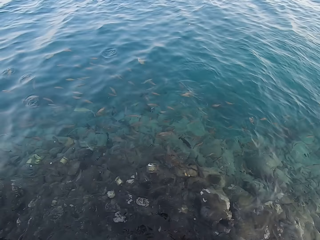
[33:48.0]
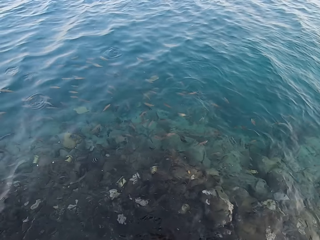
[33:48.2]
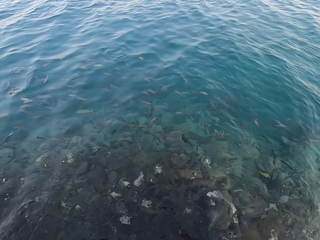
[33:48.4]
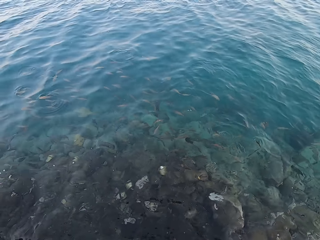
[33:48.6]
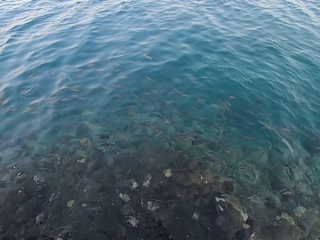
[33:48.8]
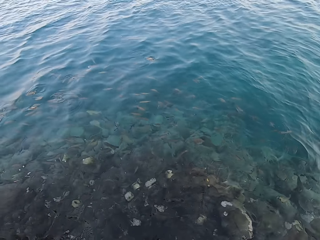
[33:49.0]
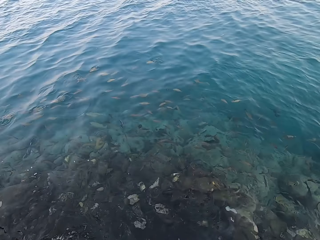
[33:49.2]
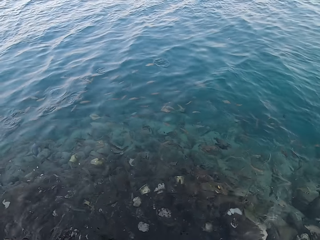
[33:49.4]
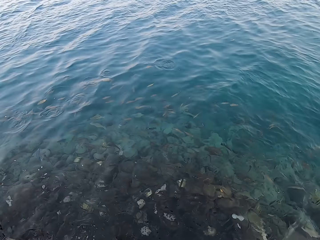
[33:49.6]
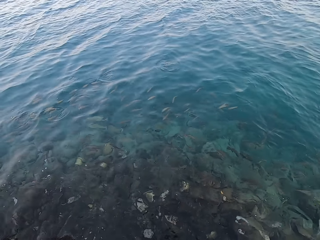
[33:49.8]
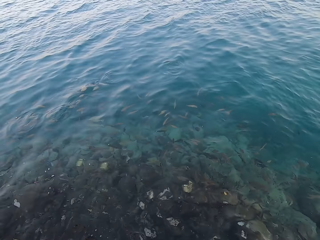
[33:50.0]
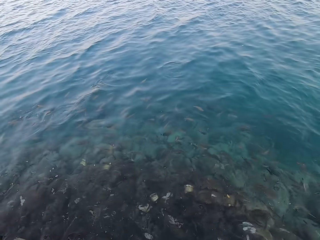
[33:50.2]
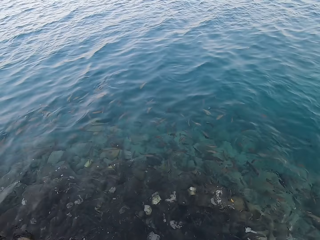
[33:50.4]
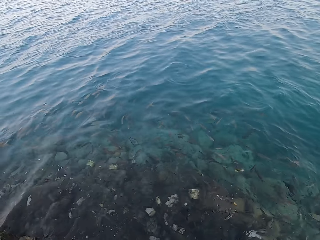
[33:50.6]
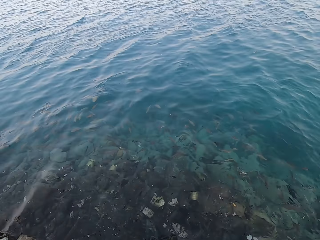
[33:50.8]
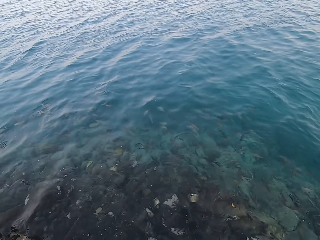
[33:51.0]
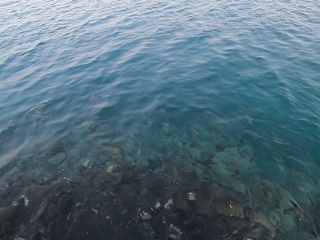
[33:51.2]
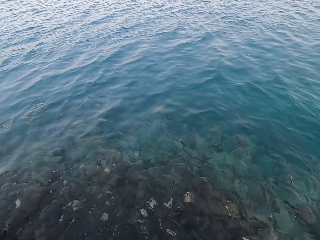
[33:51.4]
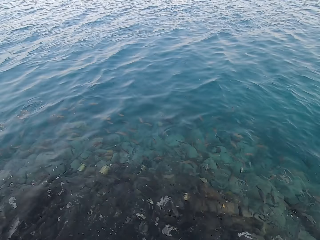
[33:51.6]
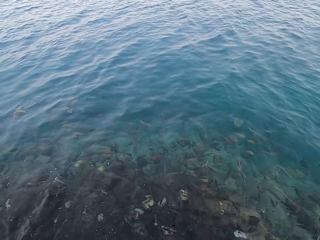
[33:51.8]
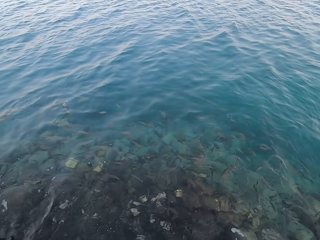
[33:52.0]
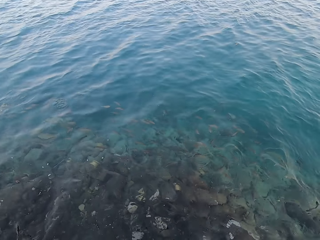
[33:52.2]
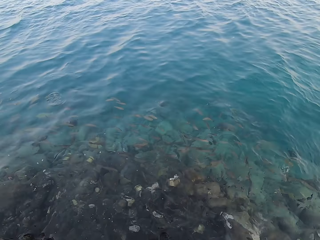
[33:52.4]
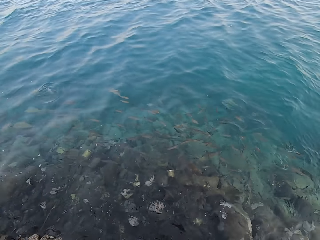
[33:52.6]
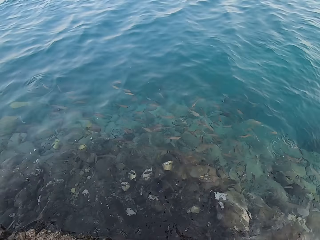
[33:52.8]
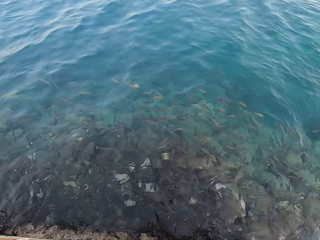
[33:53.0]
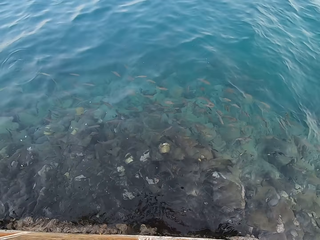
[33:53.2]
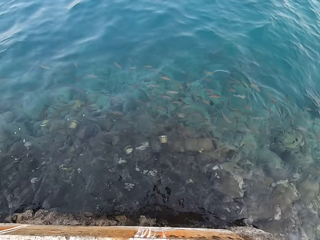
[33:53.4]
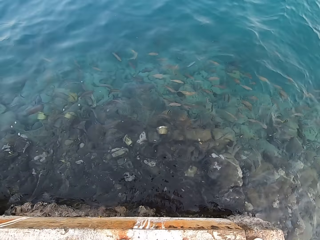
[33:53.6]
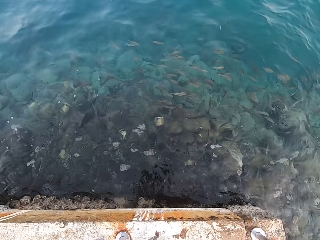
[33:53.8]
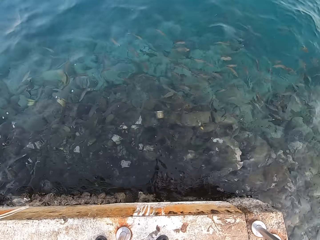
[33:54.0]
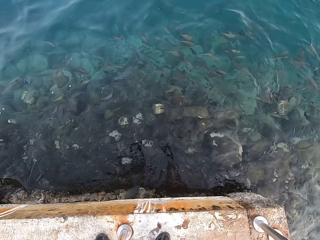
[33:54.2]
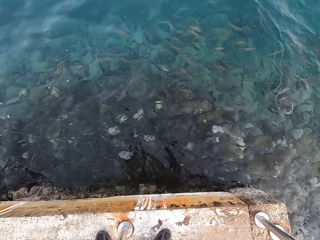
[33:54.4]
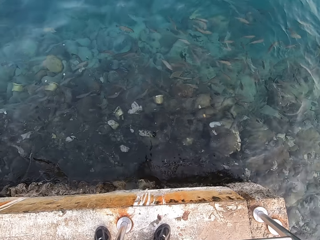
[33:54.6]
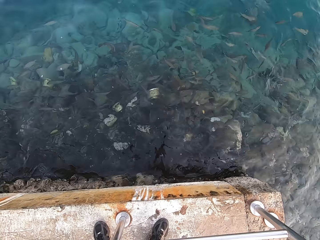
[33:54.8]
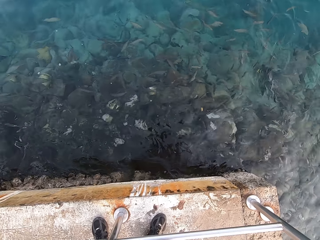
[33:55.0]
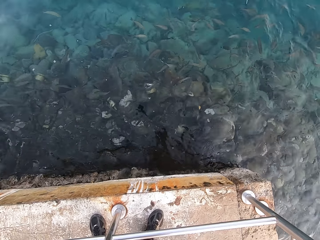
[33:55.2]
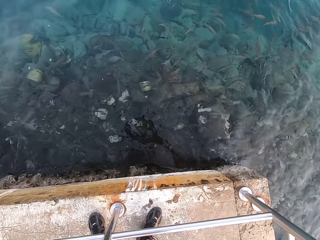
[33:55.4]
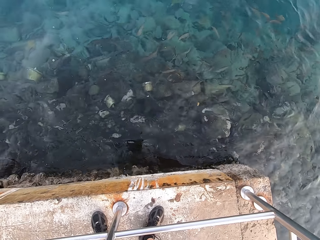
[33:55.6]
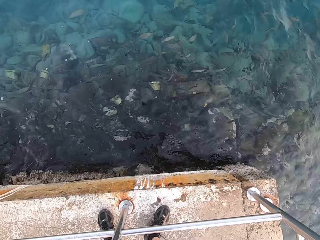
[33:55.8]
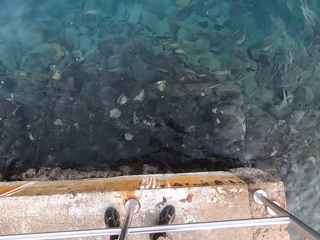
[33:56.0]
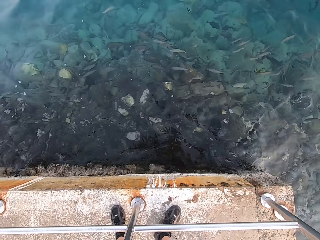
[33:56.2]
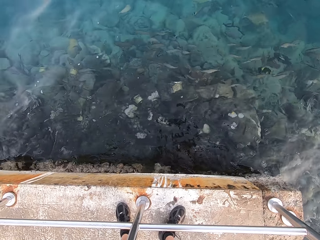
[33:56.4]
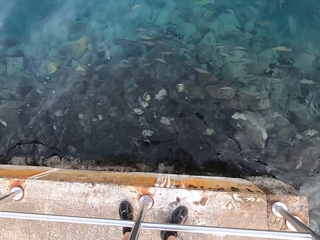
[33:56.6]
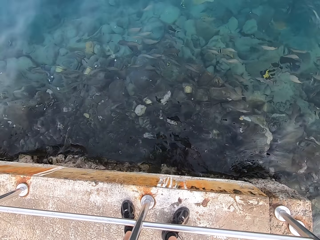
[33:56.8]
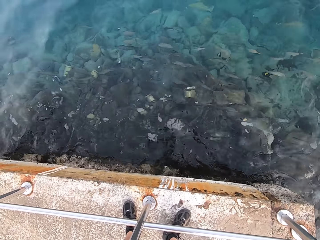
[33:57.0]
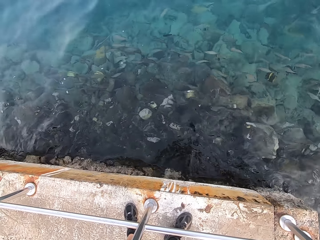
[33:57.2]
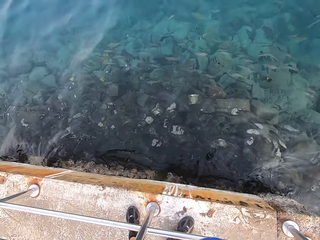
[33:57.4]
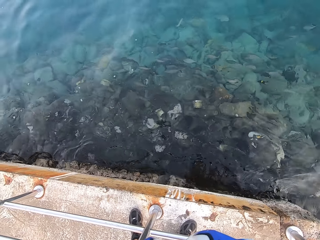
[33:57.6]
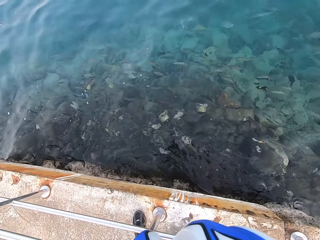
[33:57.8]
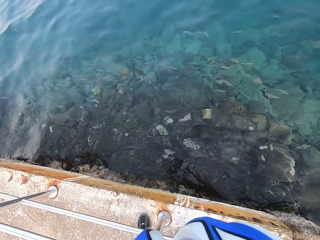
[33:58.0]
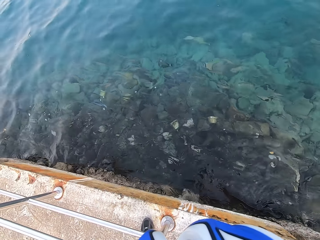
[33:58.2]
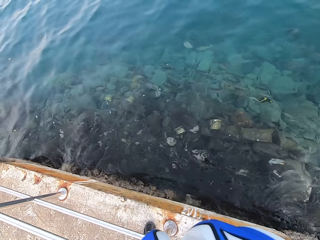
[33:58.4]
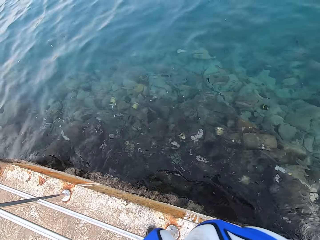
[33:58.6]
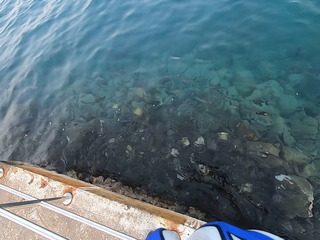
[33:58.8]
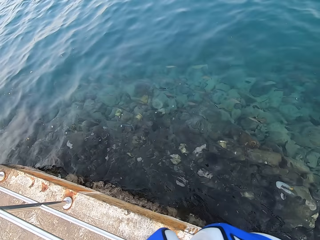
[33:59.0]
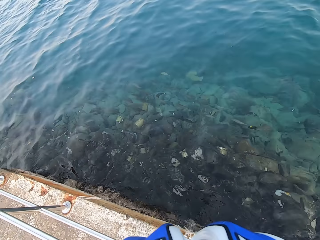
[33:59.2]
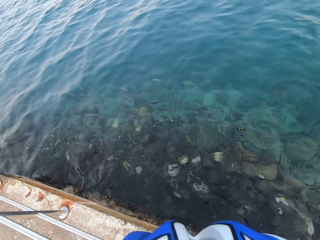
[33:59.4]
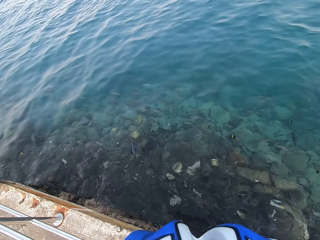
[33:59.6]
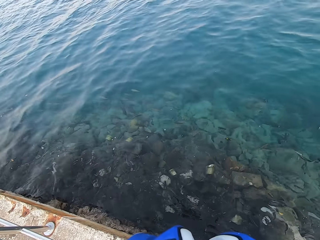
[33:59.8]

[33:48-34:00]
The camera wearer looks around.

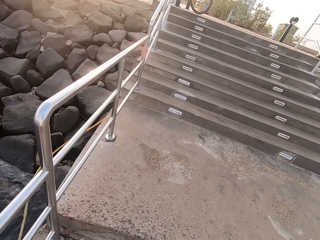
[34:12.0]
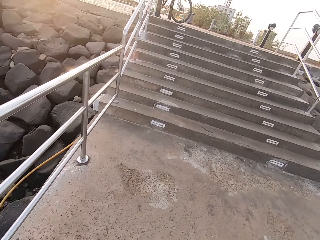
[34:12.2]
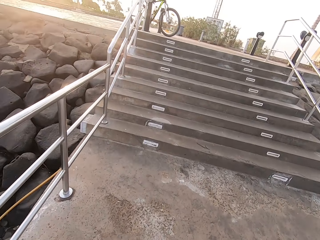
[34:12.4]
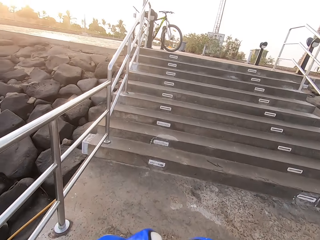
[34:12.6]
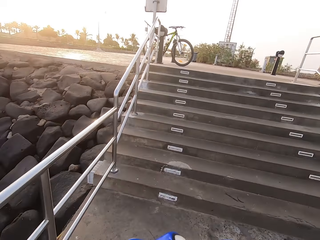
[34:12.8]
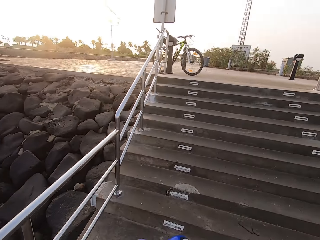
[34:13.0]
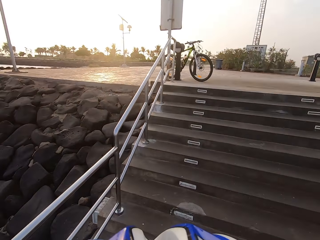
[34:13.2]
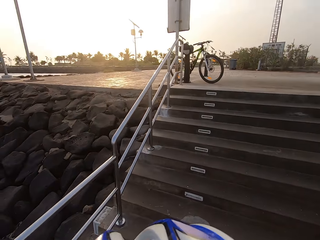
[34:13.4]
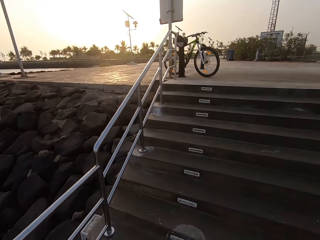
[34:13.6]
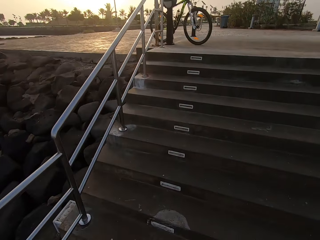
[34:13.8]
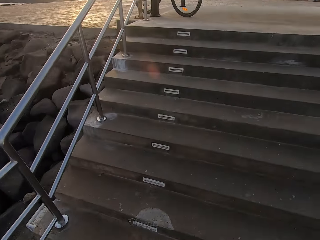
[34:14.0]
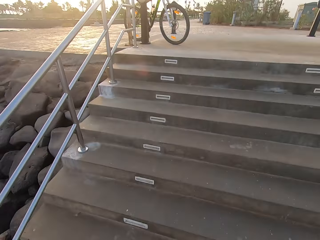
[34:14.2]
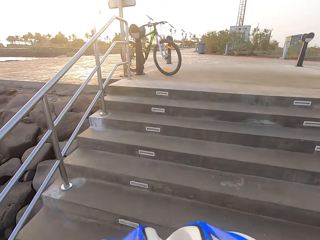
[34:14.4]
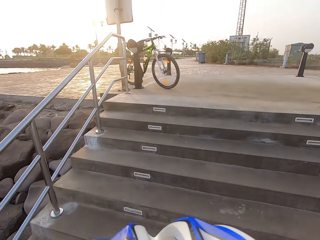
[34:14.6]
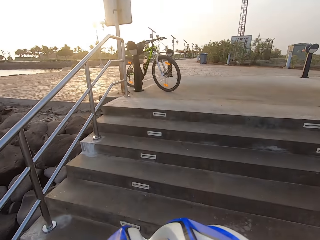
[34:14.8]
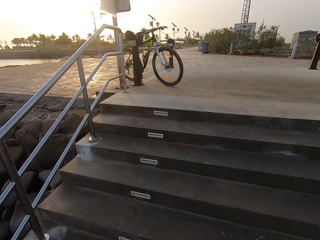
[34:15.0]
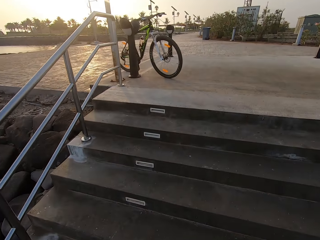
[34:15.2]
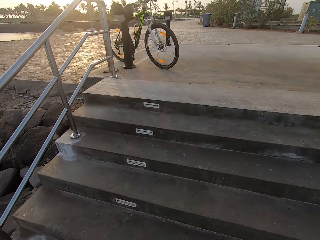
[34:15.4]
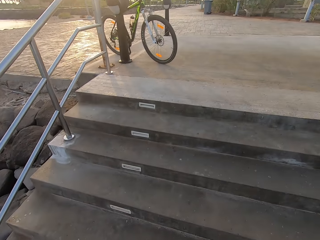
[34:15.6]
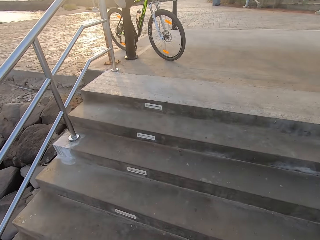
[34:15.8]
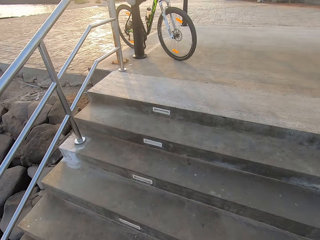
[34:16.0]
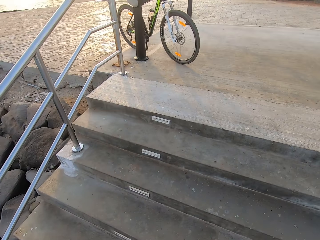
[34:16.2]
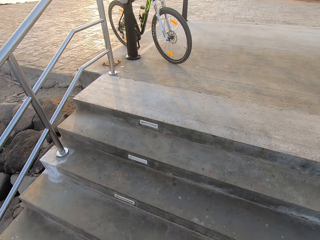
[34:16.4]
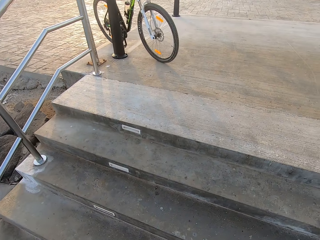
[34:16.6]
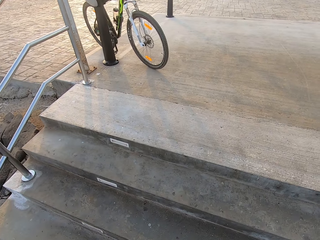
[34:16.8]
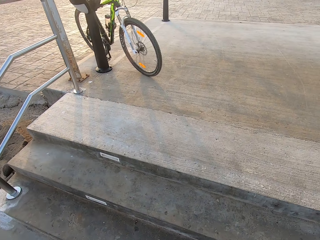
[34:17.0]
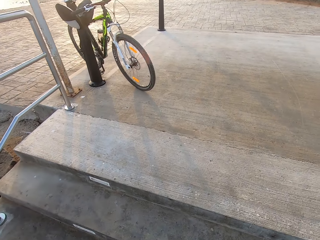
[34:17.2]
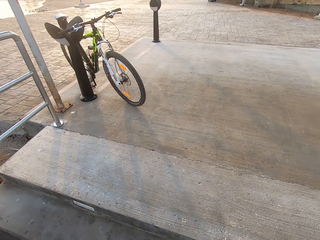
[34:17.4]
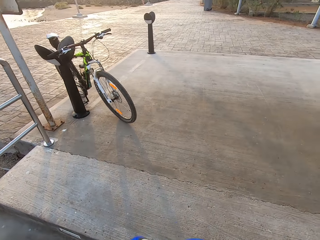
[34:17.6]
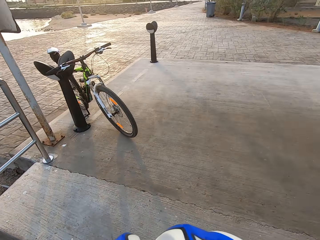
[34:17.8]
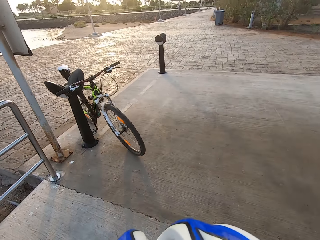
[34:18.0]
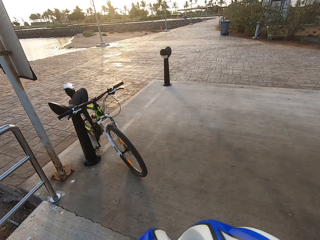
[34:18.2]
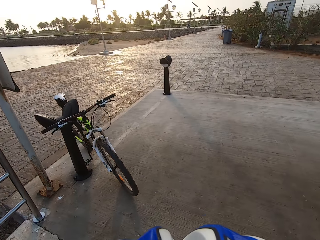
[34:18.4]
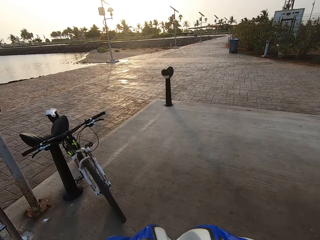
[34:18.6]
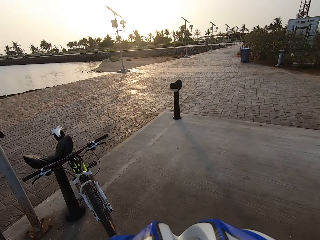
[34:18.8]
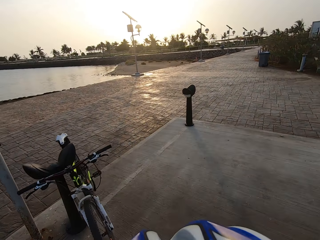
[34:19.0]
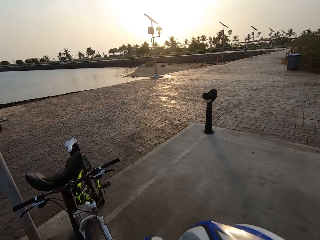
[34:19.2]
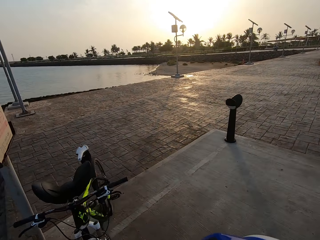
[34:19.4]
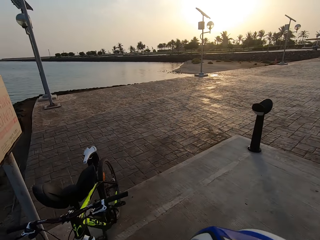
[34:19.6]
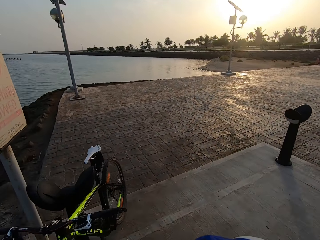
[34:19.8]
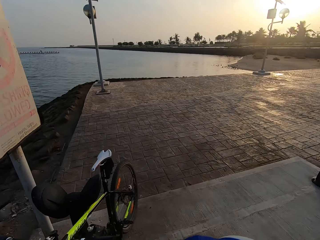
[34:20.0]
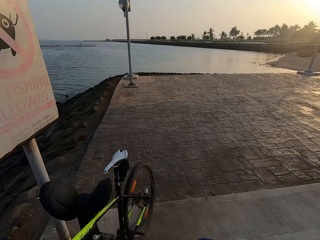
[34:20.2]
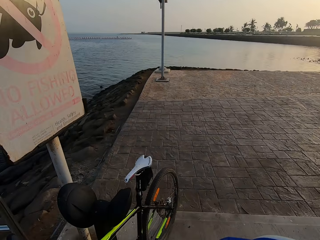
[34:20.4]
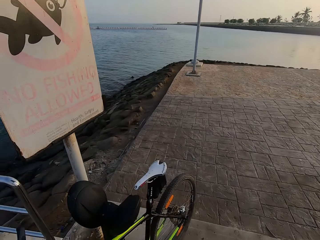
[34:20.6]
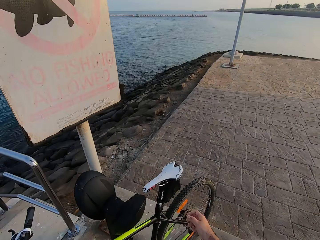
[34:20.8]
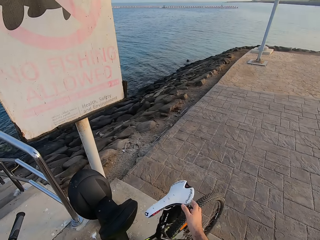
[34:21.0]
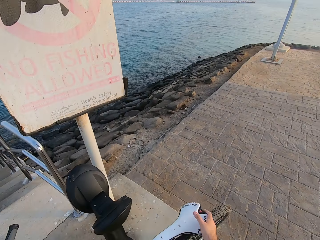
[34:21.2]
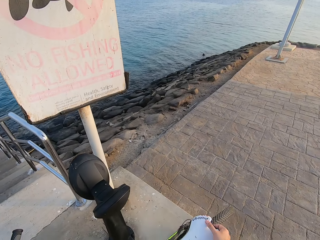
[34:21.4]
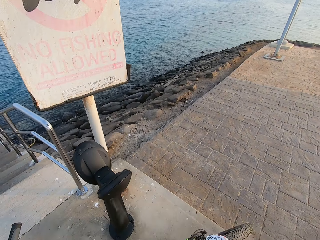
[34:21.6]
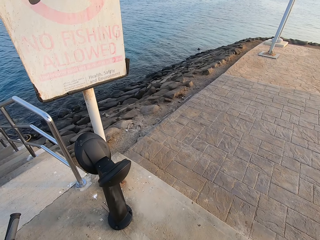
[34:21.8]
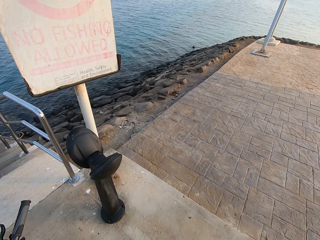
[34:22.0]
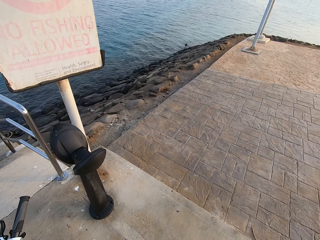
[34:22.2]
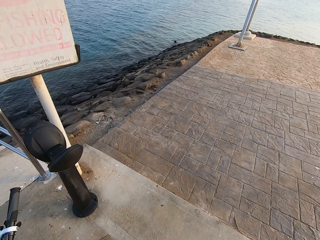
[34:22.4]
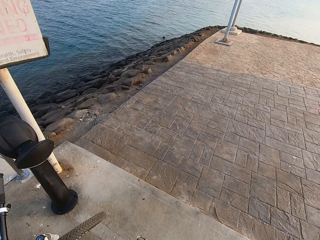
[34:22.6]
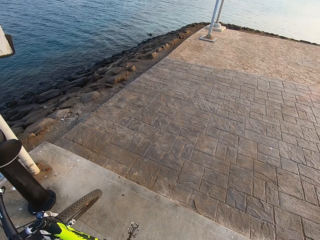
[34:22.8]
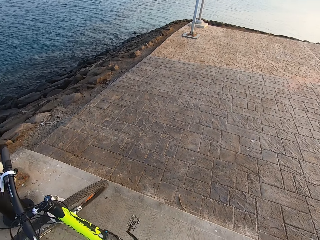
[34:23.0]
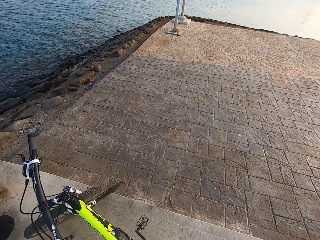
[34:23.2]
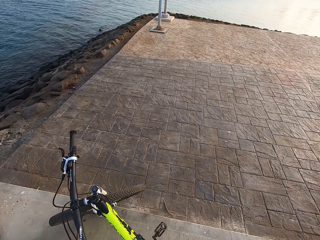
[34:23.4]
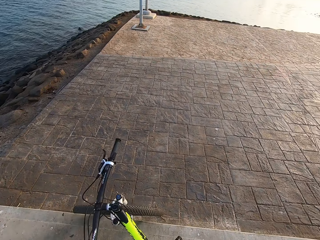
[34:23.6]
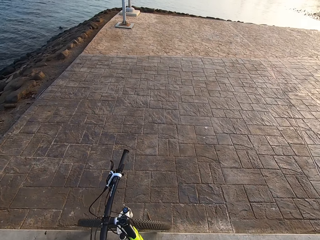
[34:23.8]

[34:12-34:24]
The camera wearer looks around the beach. They walk up stairs. They pick up the bicycle. They pull the bike.
